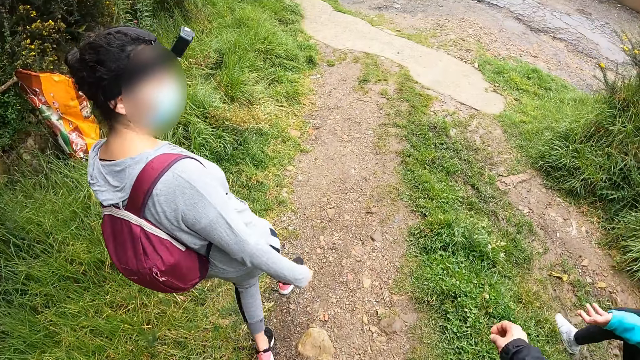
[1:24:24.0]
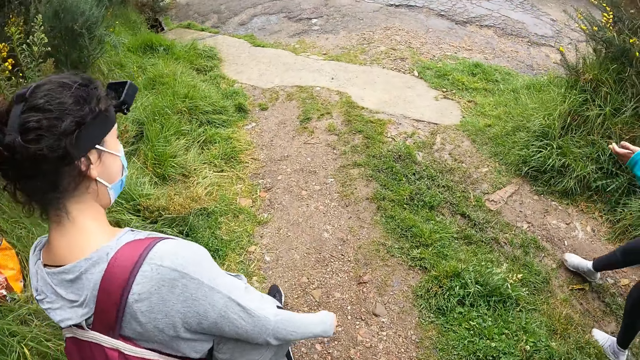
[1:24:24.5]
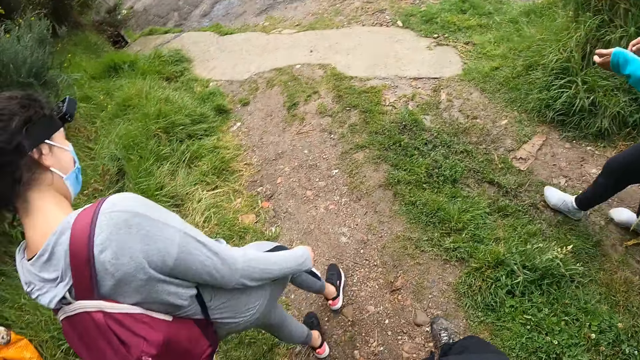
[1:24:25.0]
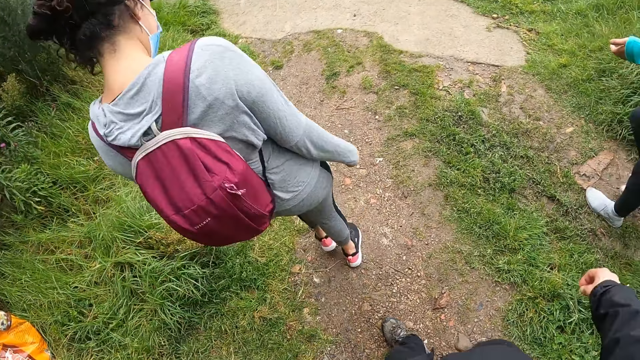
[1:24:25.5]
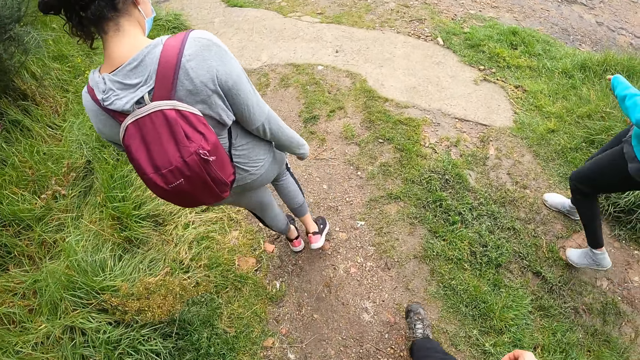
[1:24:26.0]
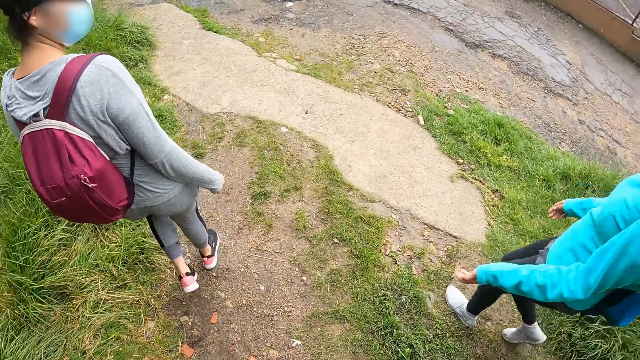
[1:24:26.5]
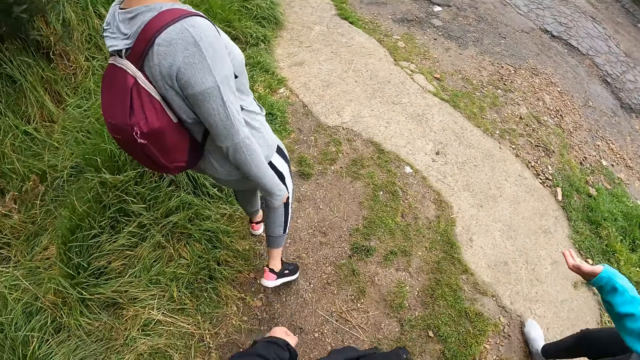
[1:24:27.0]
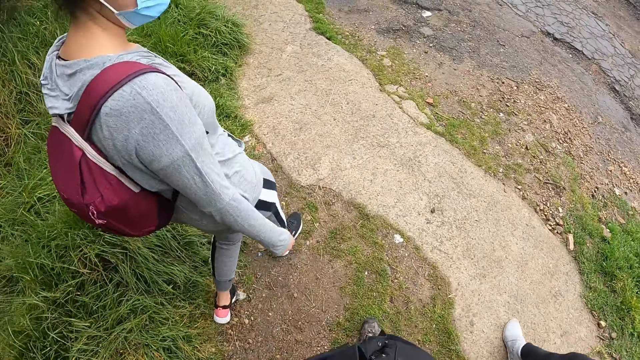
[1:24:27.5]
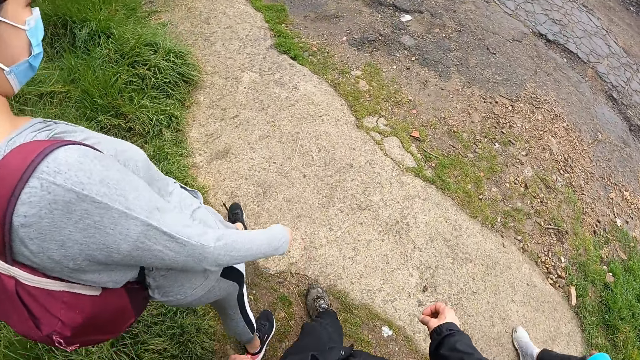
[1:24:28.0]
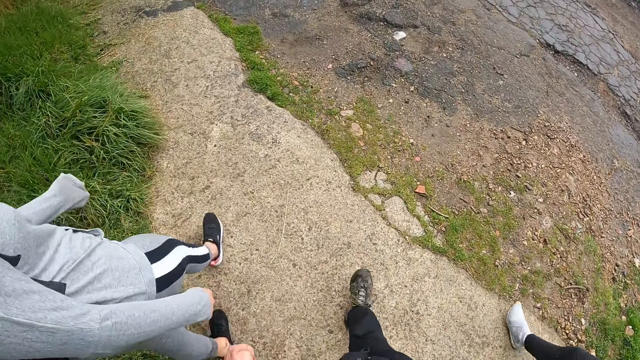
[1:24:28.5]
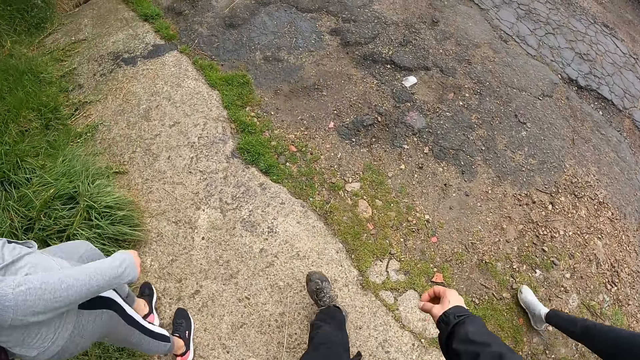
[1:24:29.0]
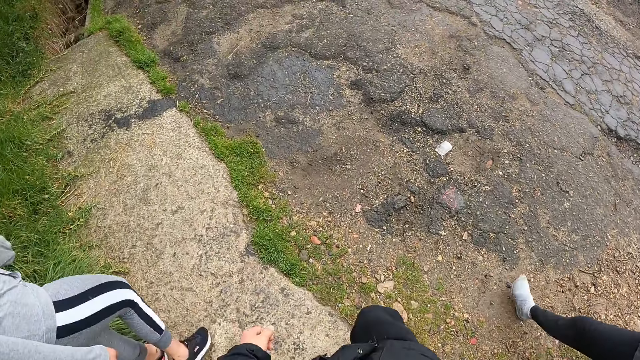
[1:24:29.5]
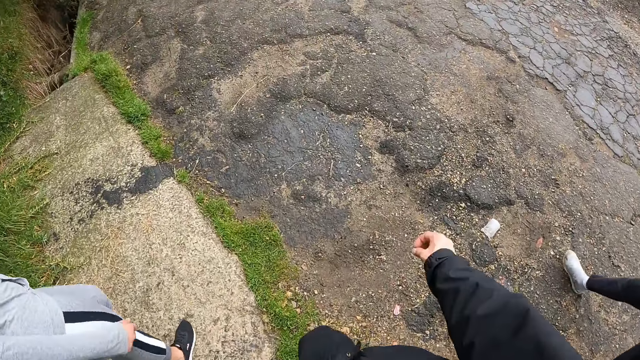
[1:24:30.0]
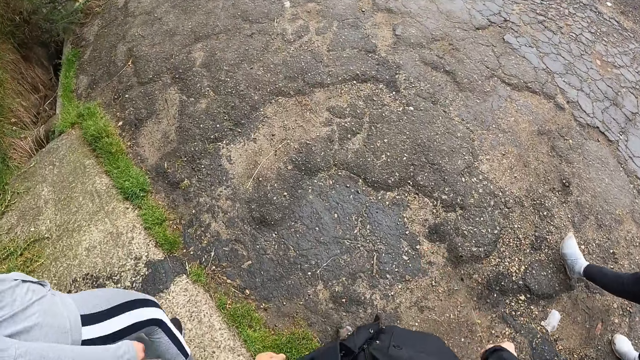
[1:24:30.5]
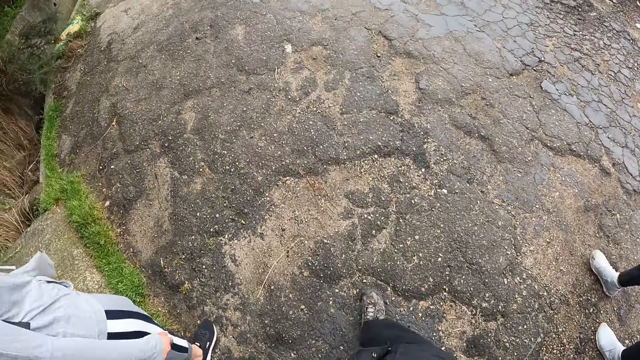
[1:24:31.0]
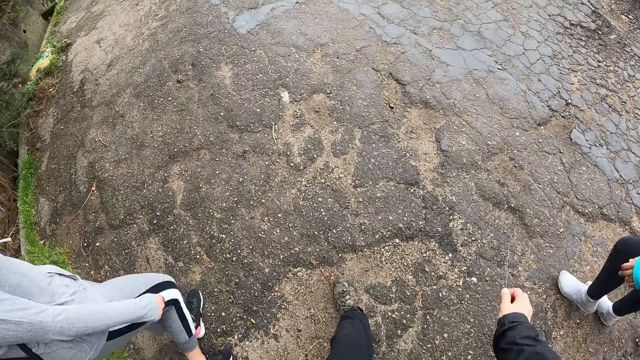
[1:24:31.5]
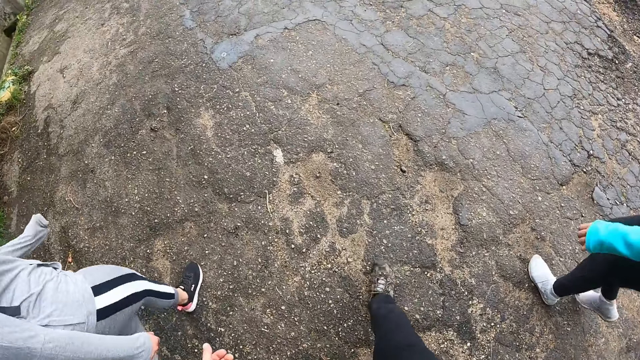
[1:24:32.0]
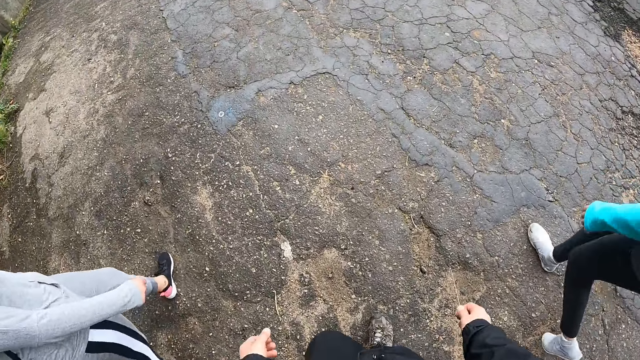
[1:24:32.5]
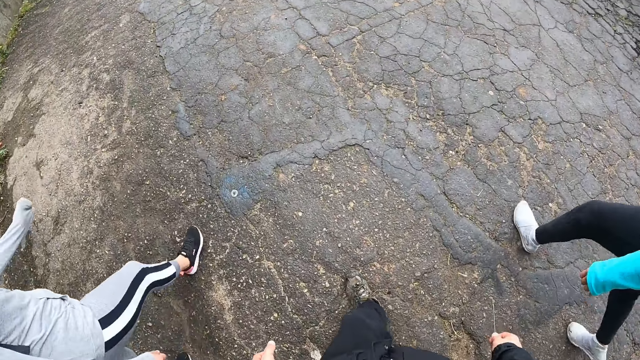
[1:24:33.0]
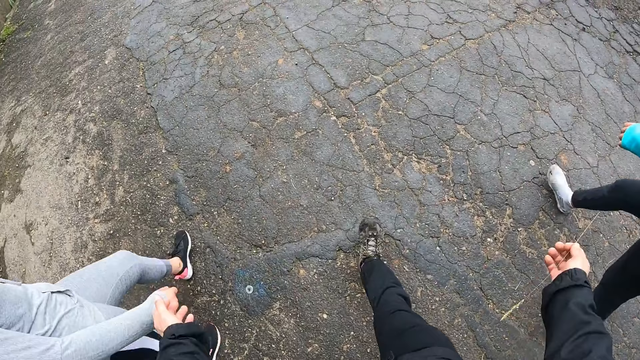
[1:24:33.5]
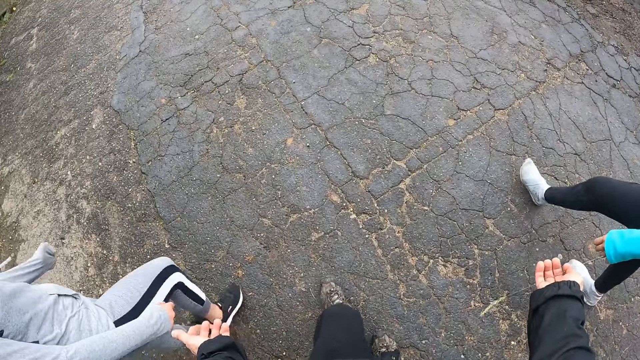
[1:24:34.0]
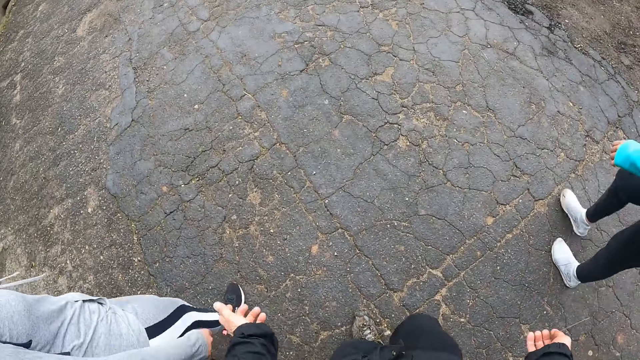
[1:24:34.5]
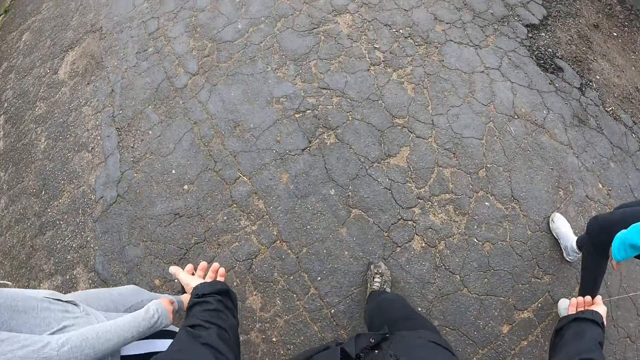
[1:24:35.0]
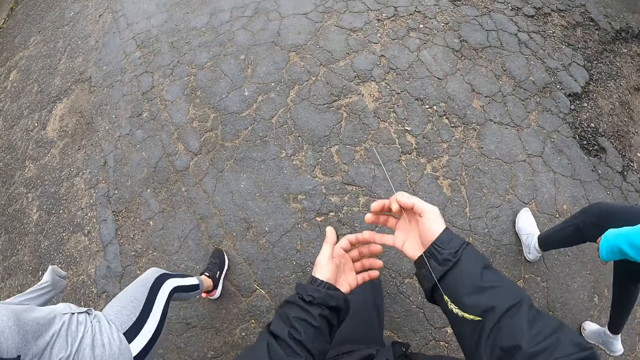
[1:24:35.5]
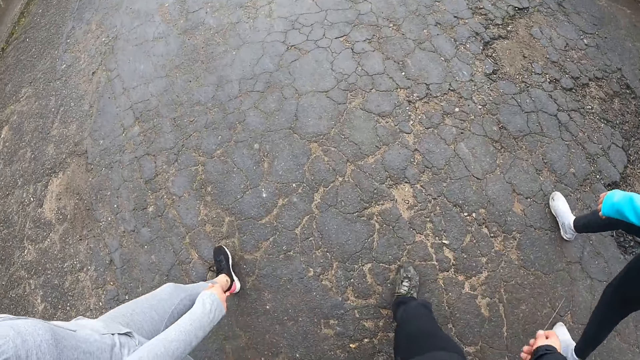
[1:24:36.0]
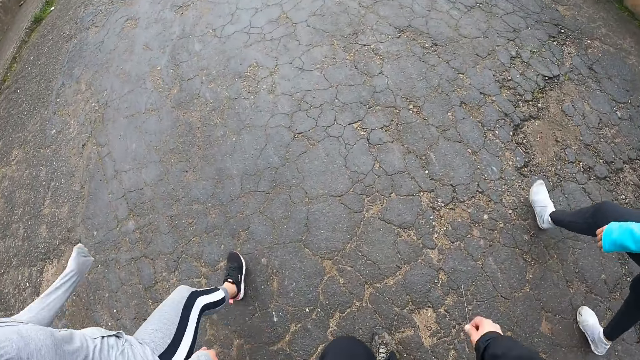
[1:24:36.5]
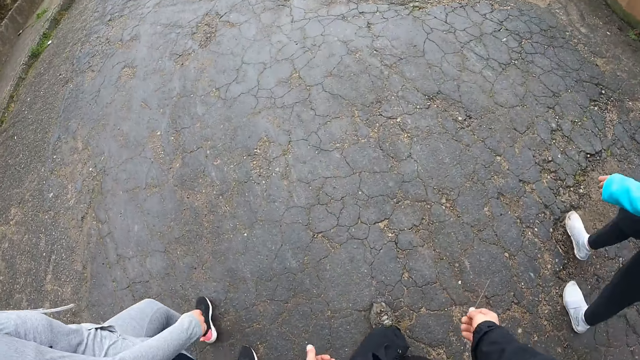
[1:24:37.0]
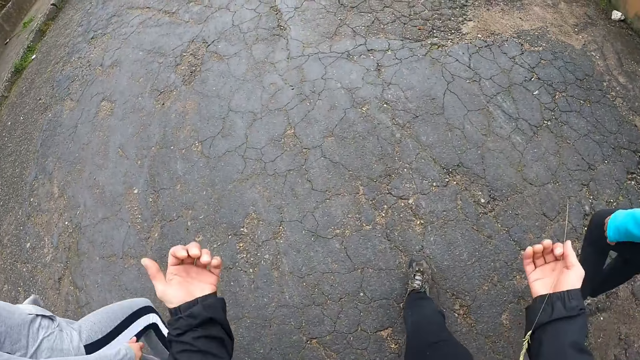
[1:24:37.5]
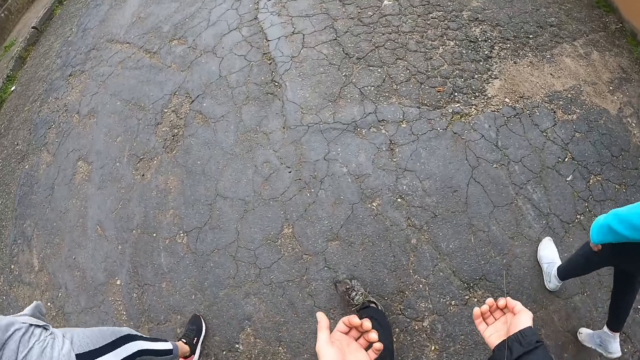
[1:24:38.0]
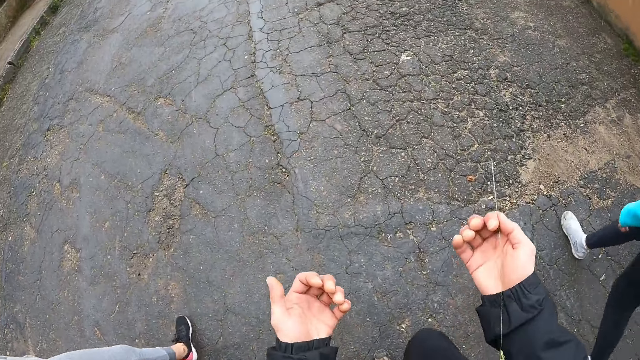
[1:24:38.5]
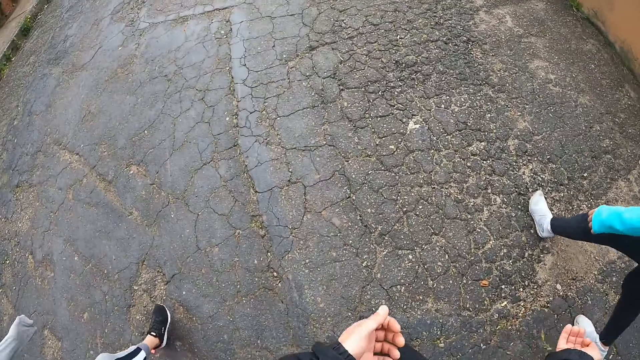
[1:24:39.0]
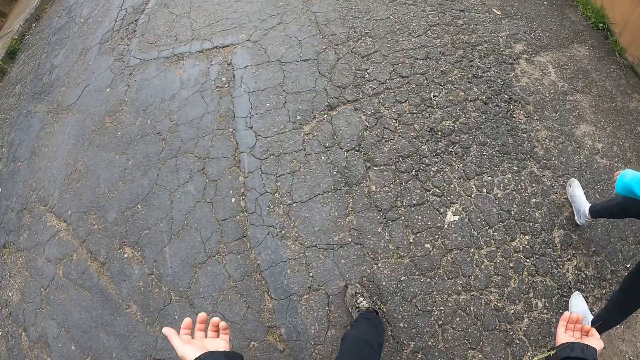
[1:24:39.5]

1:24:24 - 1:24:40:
A woman interacts with another woman and the camera wearer. The camera wearer walks on the road.

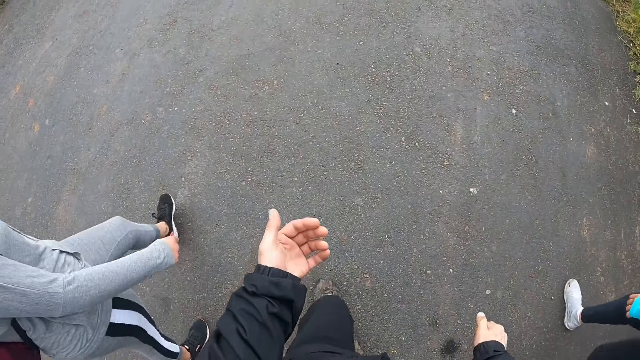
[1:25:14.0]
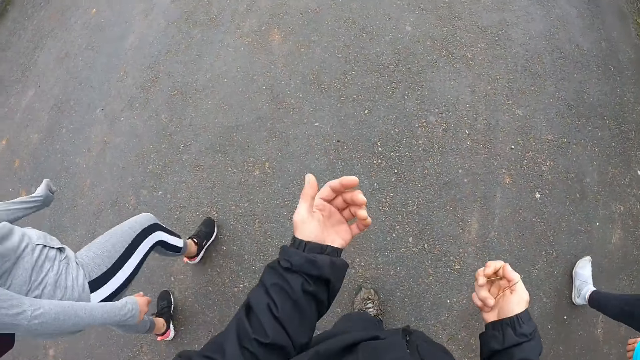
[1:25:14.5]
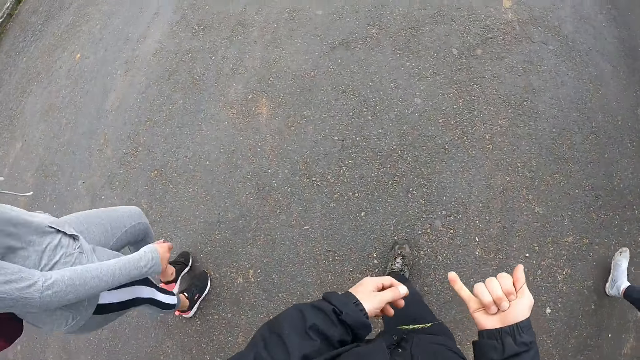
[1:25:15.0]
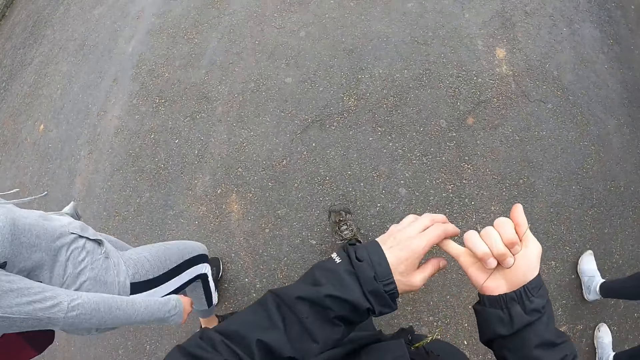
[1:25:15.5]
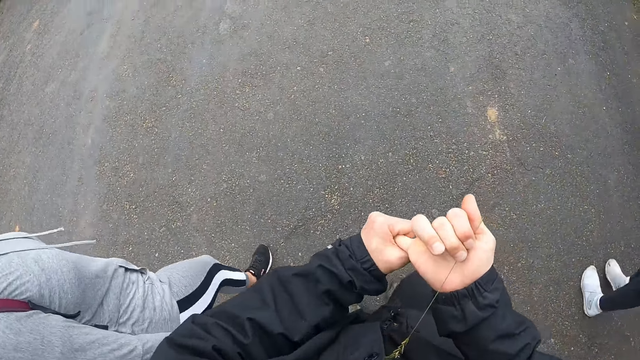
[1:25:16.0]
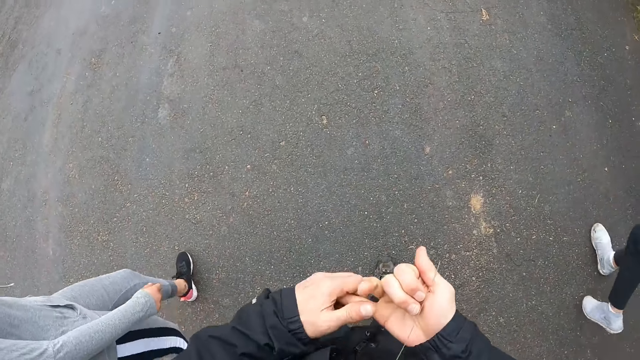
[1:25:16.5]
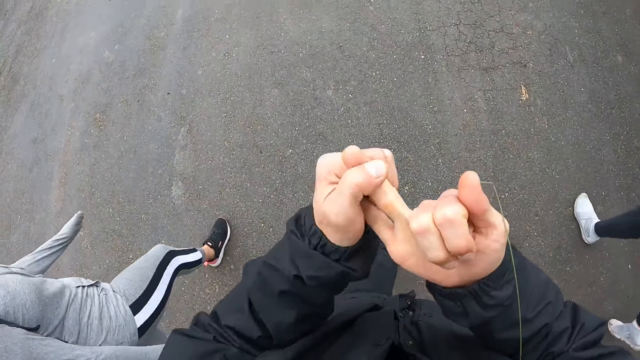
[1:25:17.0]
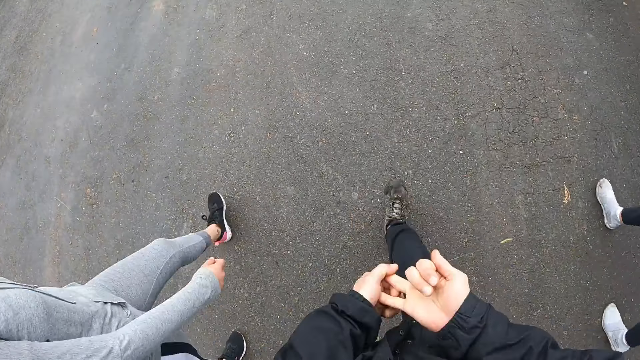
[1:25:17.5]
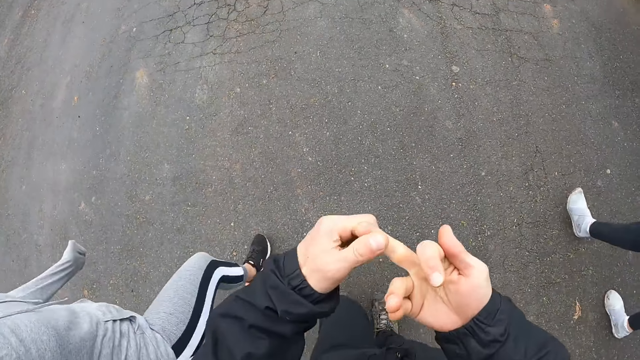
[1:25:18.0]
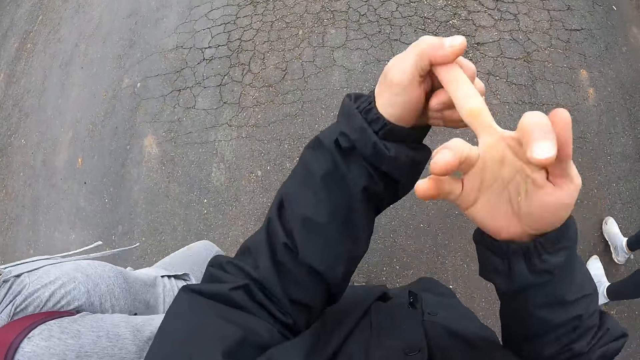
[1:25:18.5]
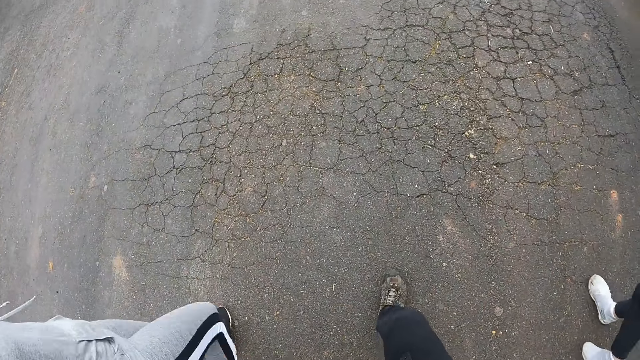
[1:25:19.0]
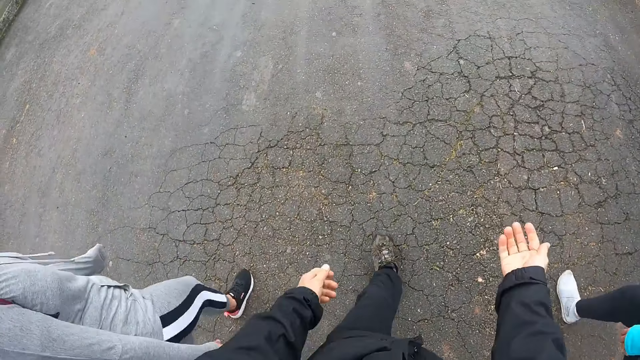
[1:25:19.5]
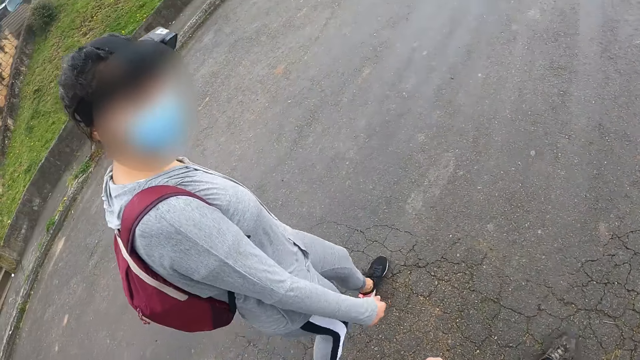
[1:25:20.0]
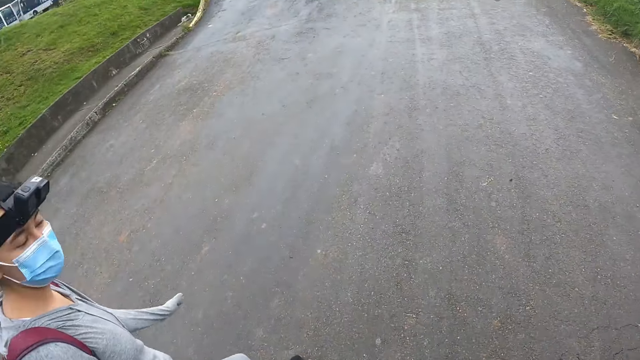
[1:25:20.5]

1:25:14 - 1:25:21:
The camera wearer cracks his knuckles on his right hand.
